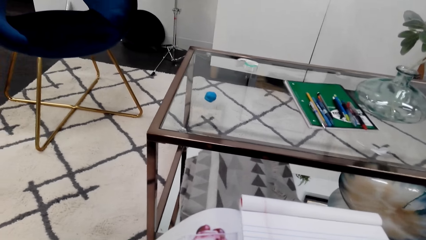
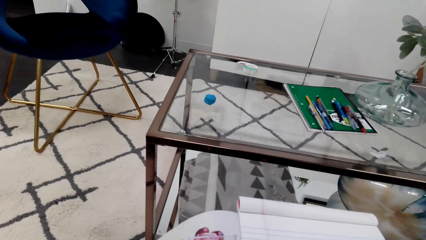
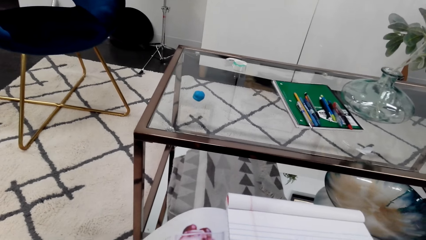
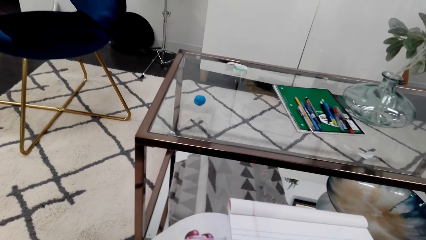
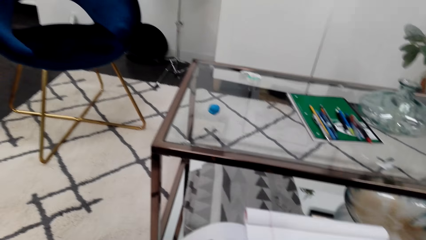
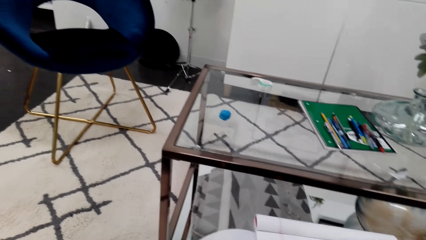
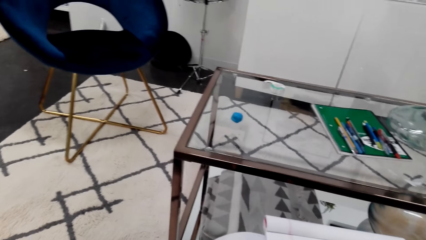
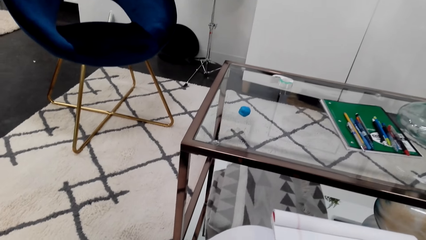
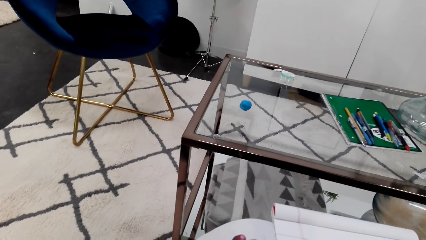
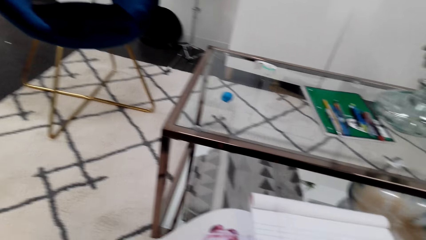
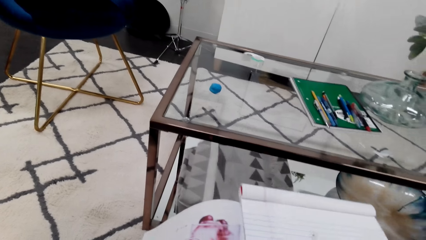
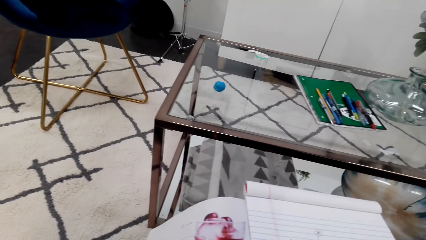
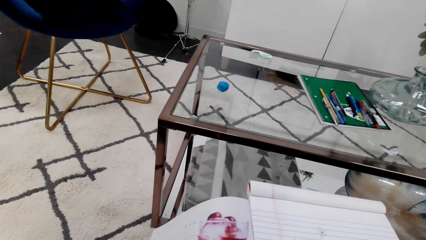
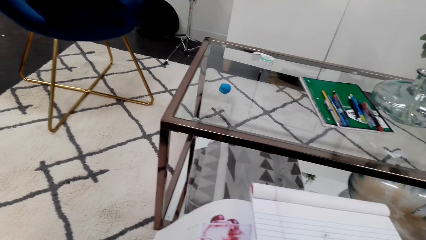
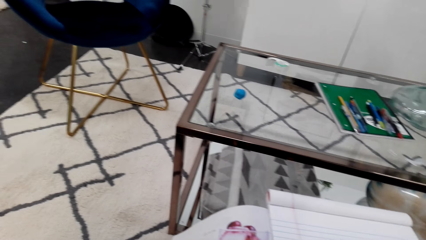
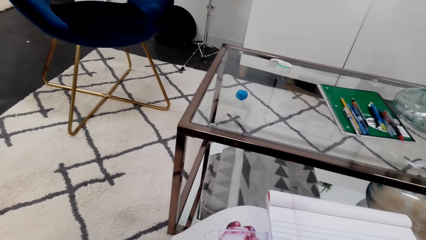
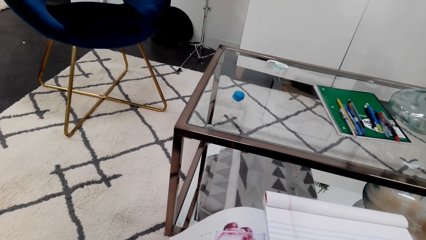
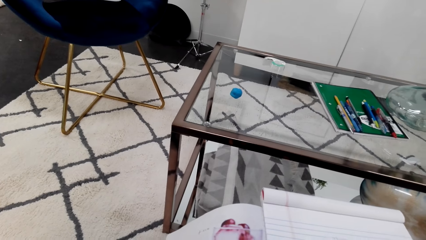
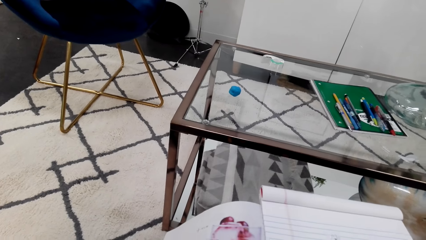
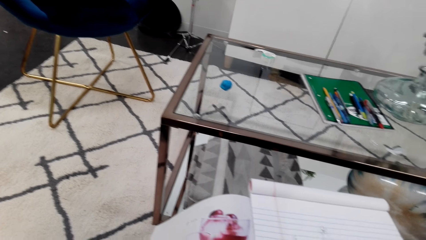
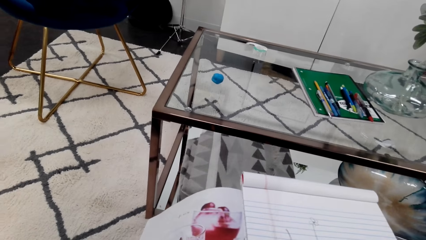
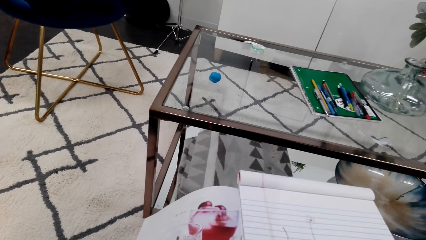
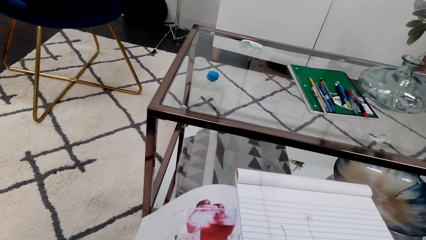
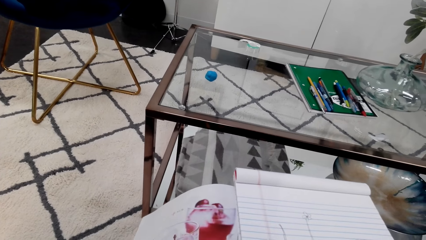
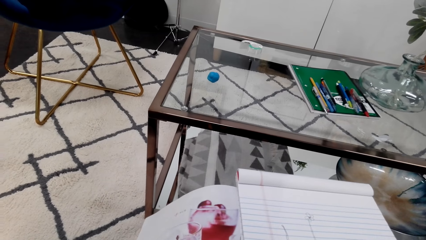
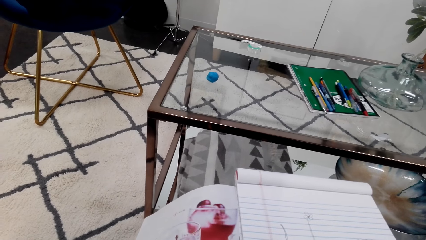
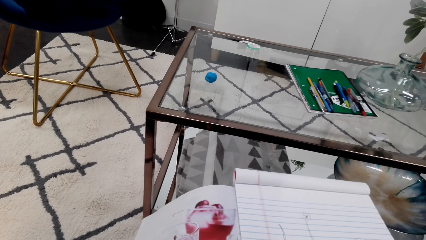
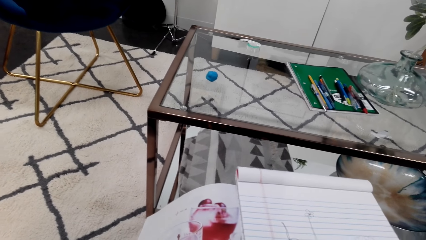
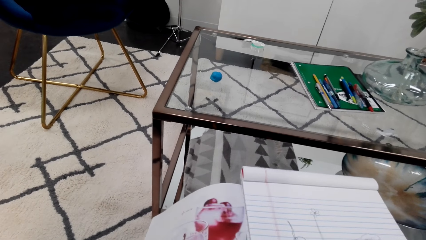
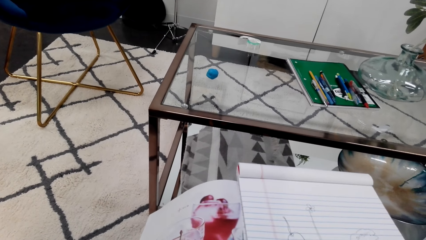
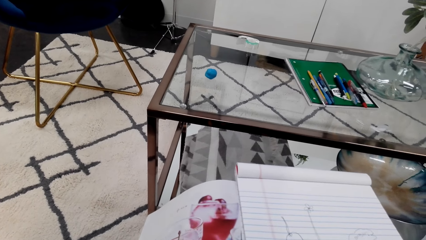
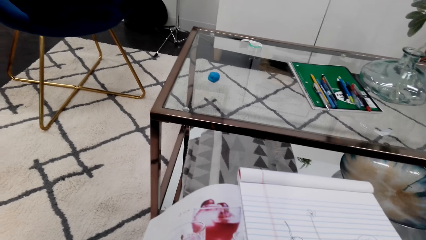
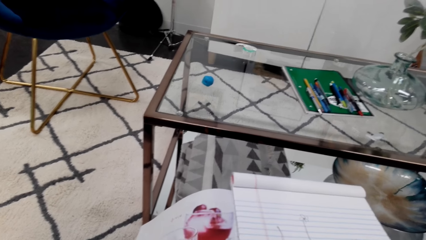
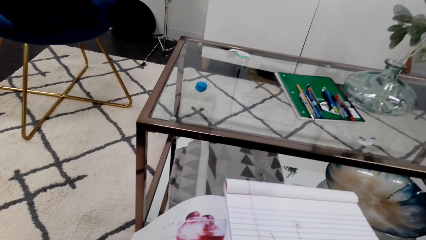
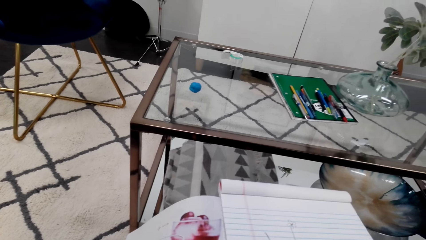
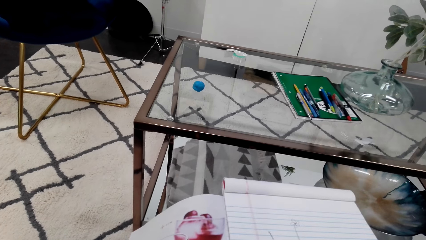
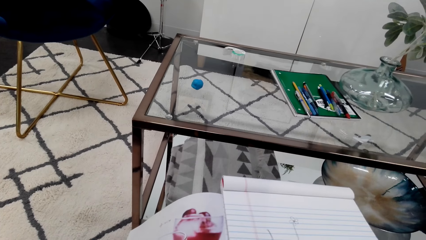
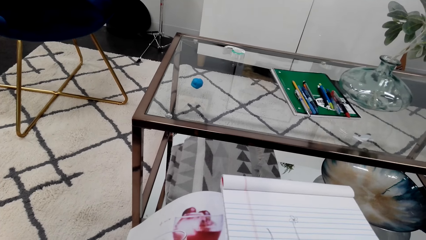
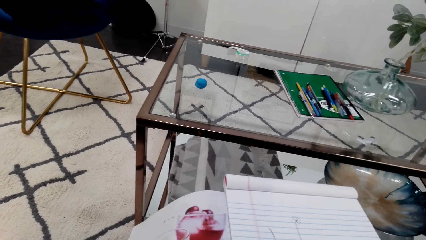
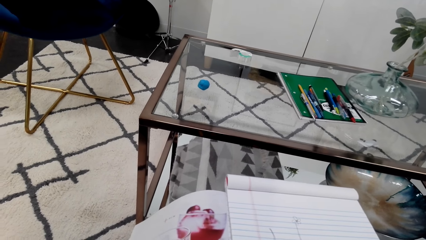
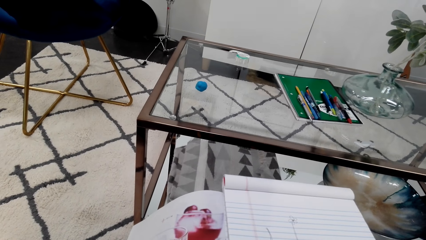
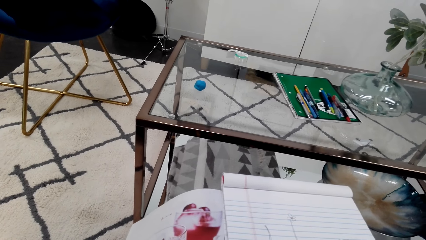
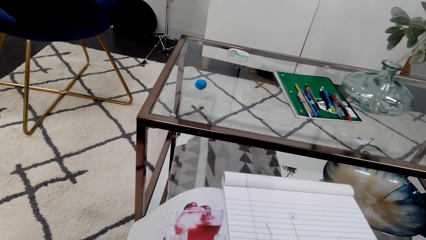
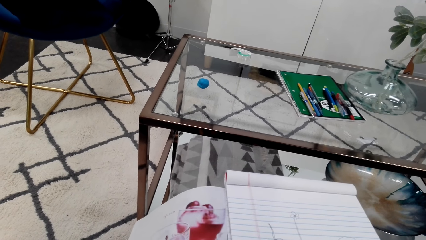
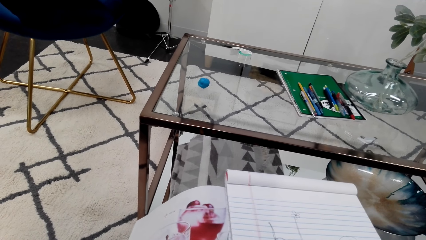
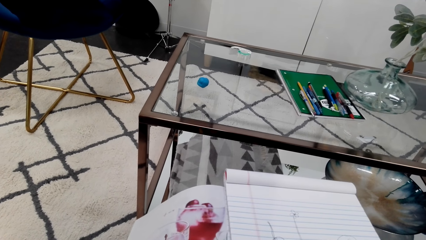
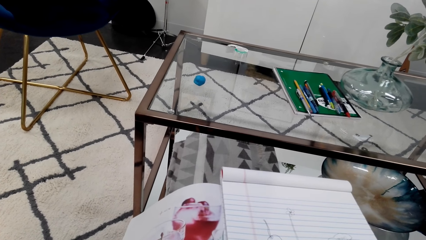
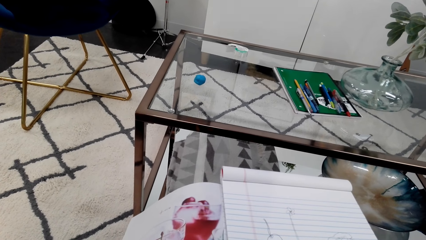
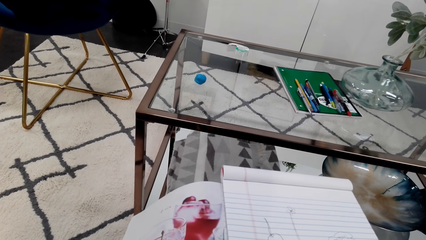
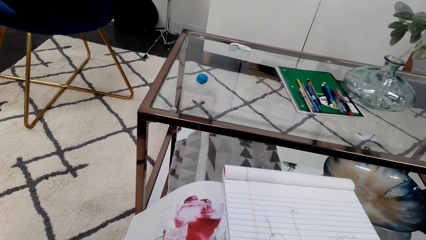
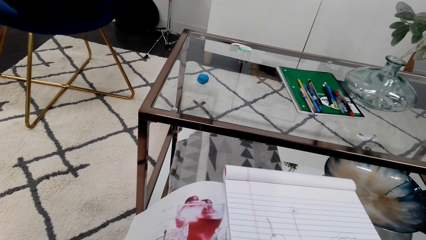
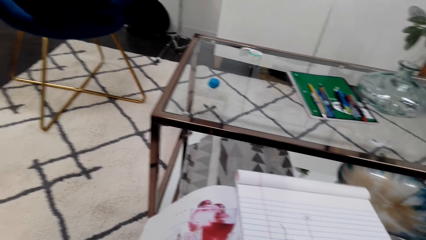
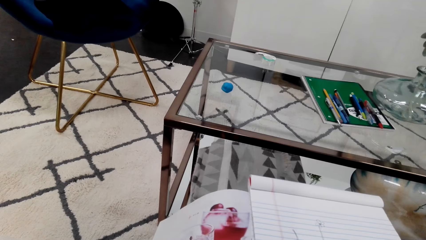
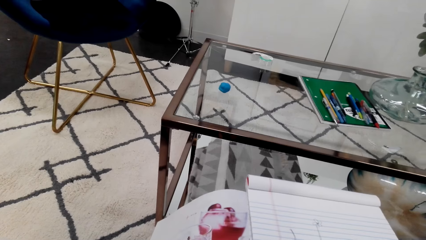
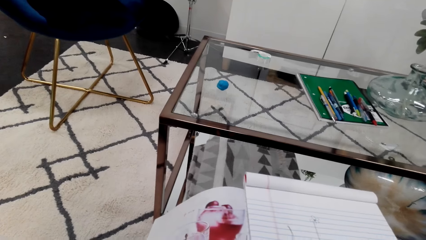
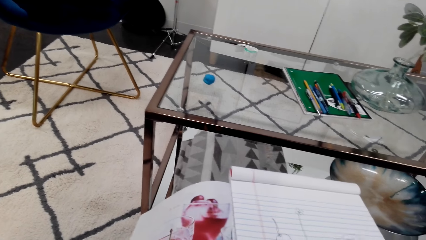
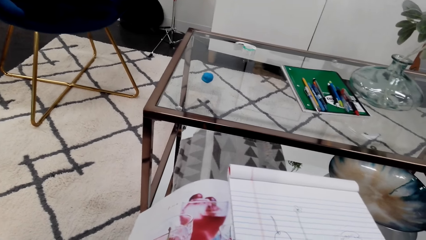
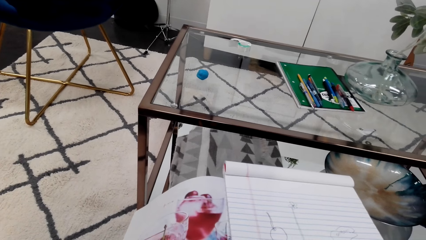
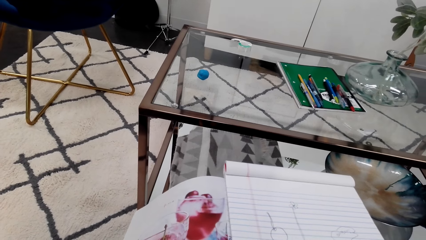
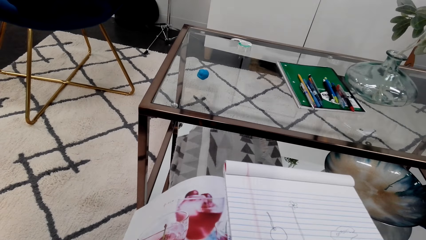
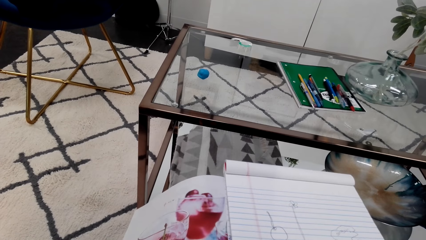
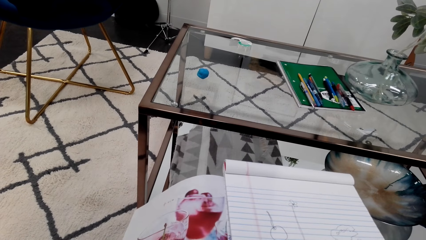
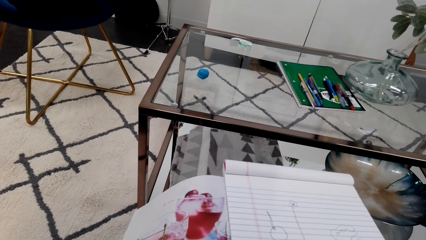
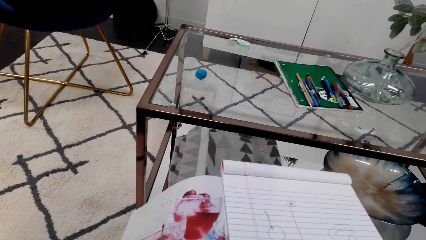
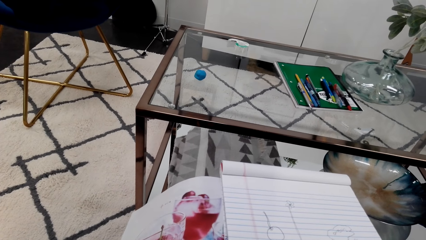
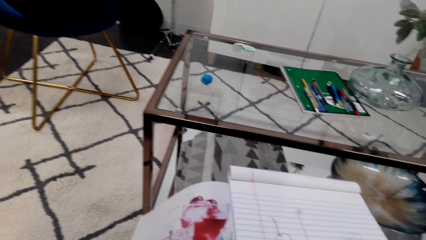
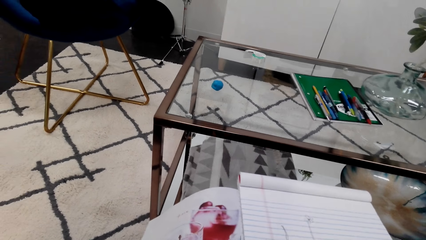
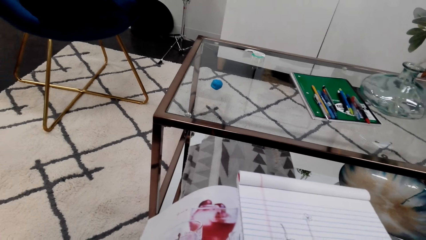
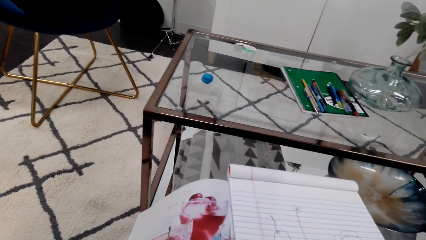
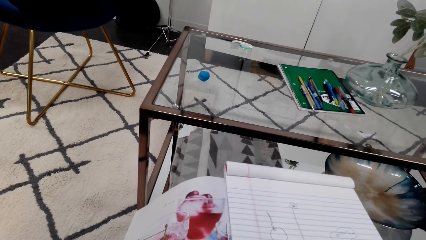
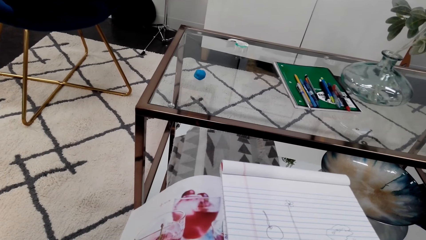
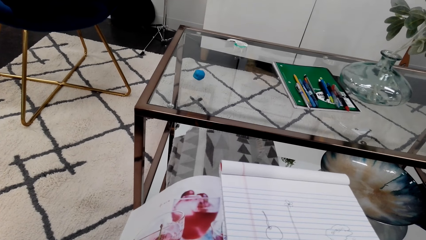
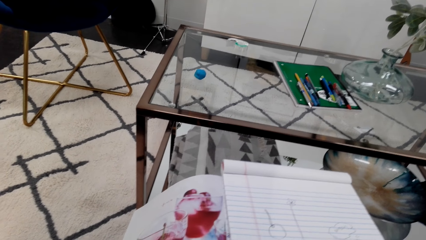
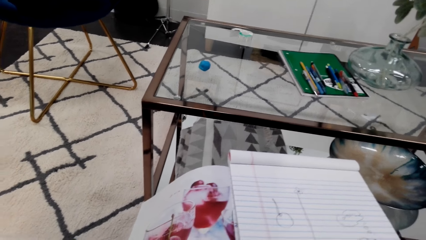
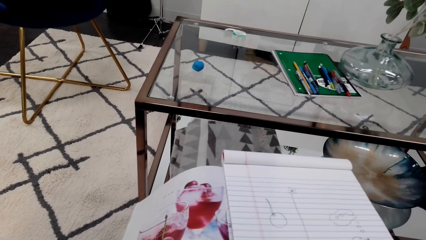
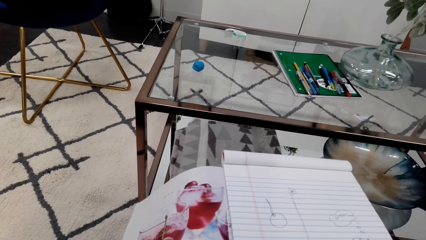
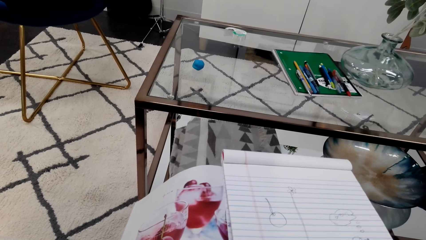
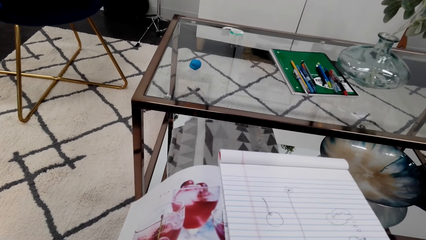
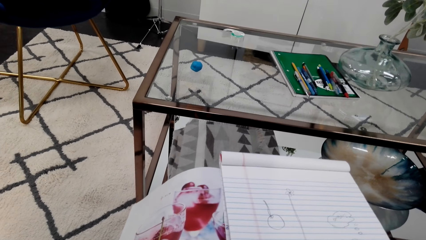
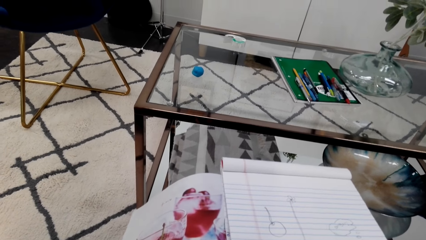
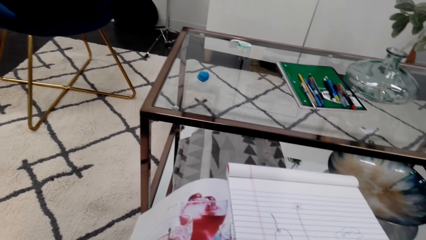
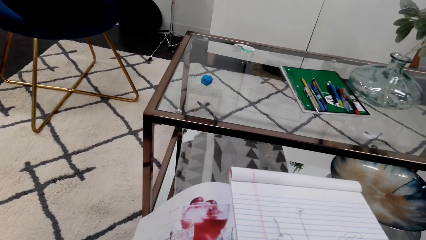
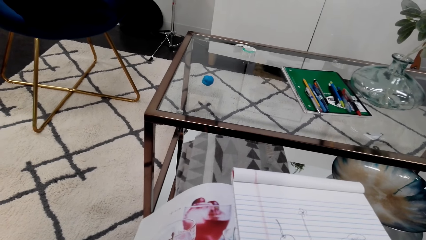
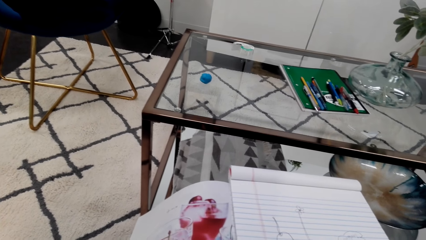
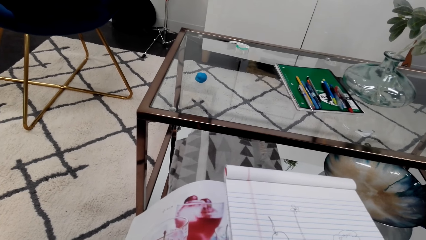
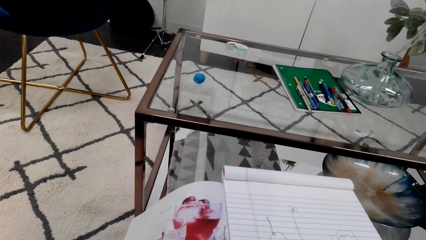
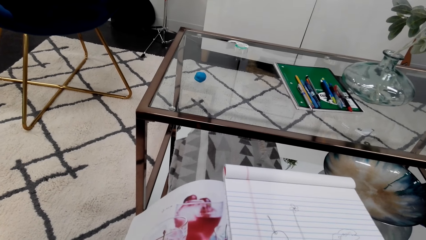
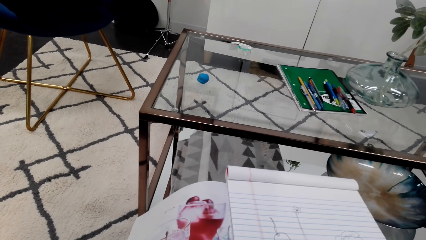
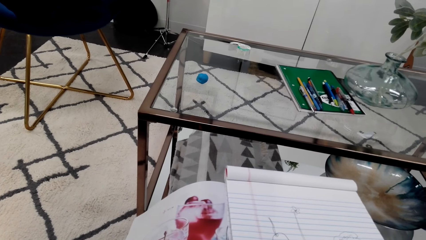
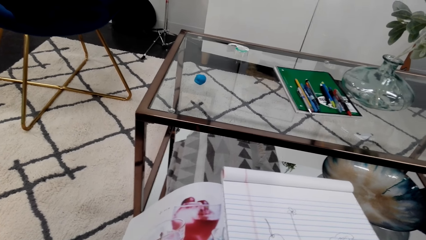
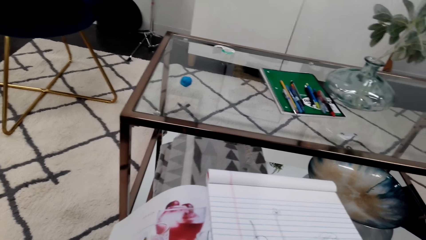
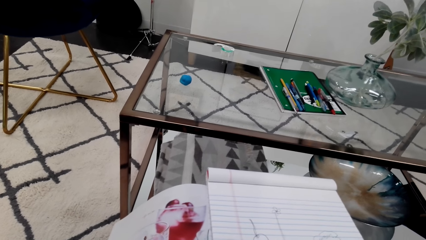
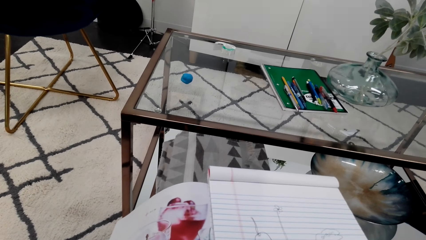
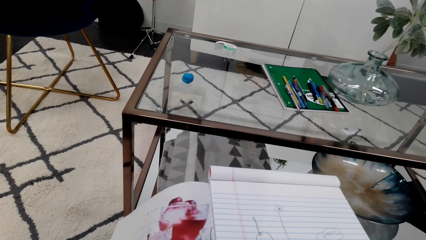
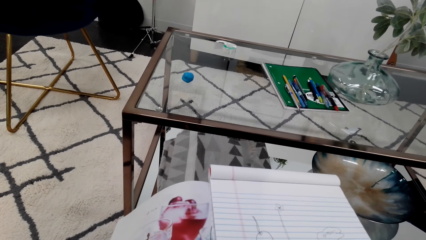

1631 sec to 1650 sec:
The camera wearer looks at a picture on a magazine. They draw on a notebook. They look at the picture on the magazine. They draw on the notebook.
